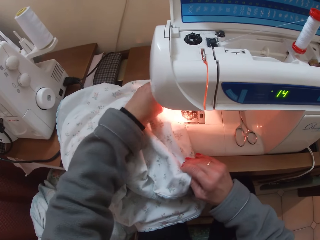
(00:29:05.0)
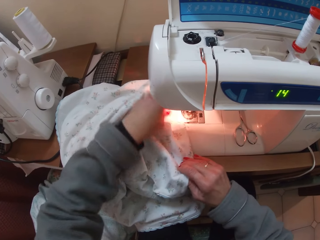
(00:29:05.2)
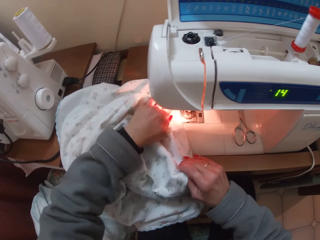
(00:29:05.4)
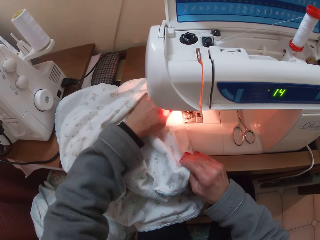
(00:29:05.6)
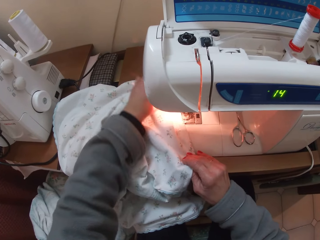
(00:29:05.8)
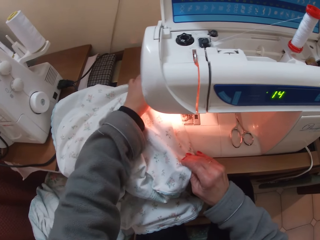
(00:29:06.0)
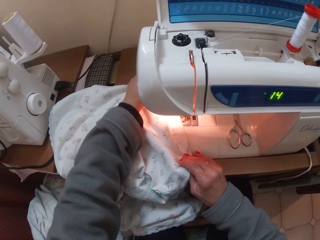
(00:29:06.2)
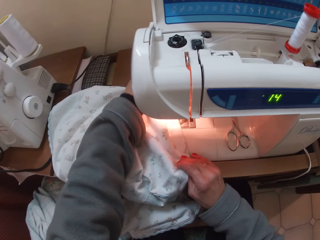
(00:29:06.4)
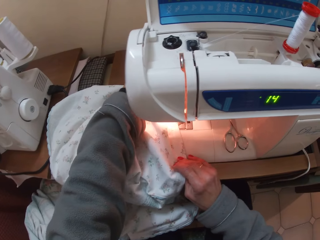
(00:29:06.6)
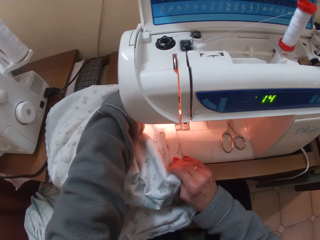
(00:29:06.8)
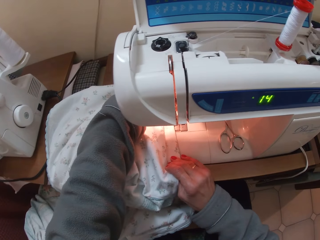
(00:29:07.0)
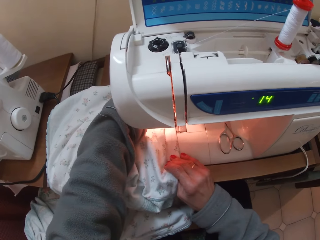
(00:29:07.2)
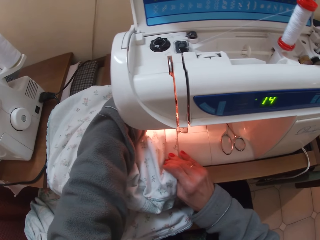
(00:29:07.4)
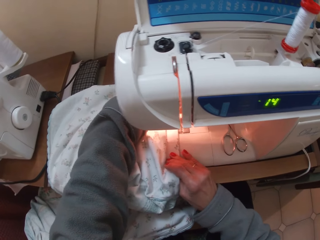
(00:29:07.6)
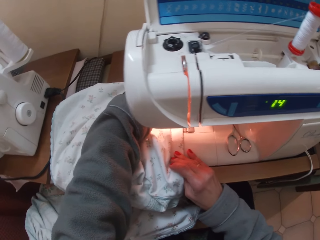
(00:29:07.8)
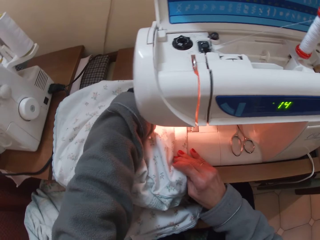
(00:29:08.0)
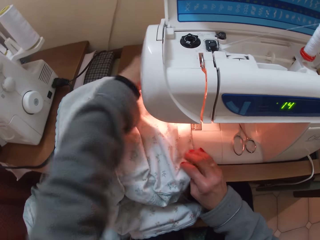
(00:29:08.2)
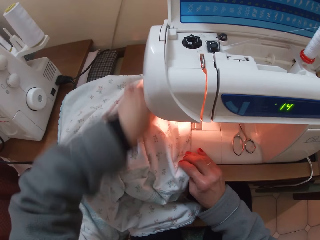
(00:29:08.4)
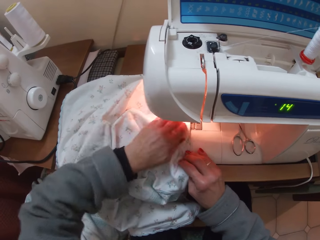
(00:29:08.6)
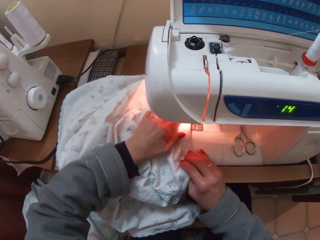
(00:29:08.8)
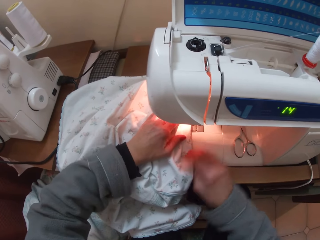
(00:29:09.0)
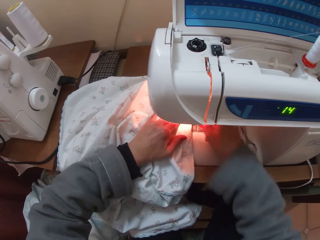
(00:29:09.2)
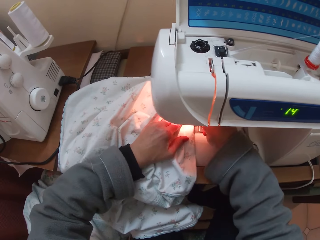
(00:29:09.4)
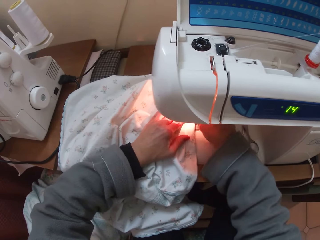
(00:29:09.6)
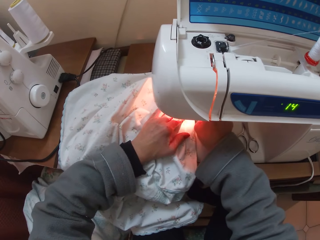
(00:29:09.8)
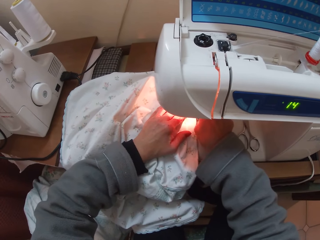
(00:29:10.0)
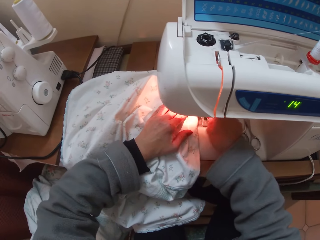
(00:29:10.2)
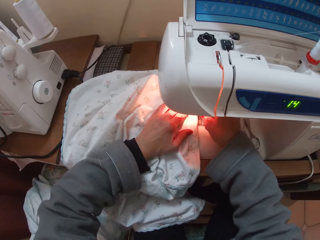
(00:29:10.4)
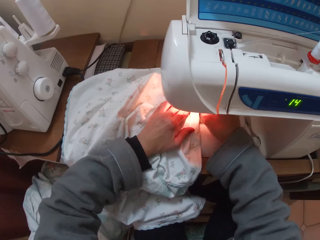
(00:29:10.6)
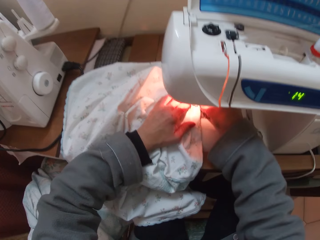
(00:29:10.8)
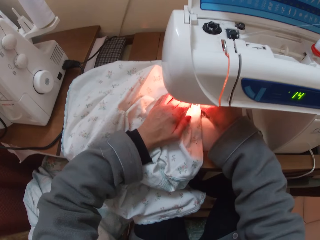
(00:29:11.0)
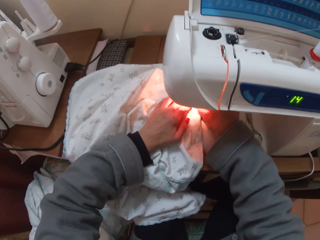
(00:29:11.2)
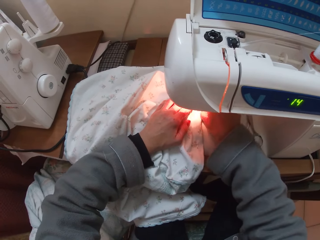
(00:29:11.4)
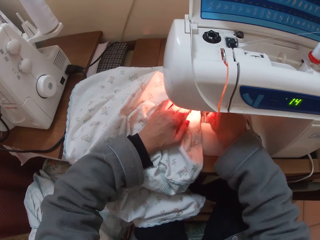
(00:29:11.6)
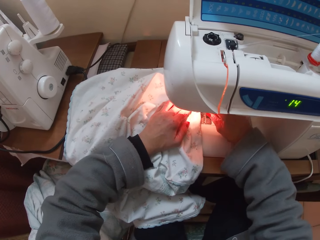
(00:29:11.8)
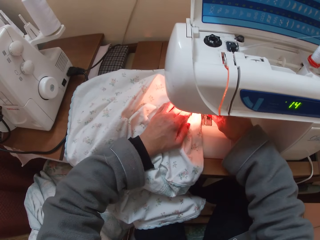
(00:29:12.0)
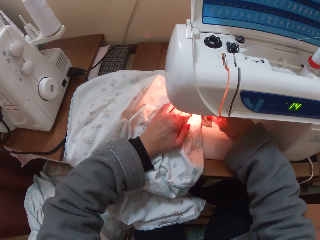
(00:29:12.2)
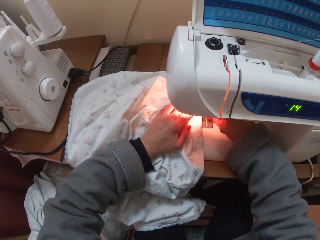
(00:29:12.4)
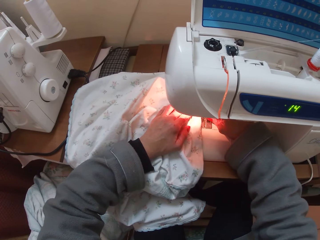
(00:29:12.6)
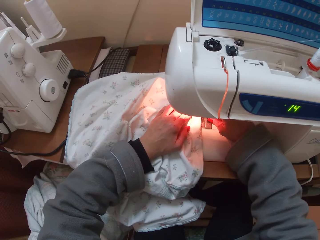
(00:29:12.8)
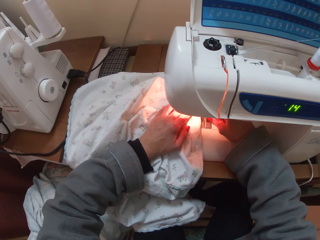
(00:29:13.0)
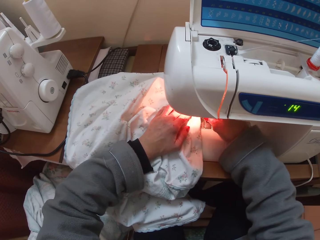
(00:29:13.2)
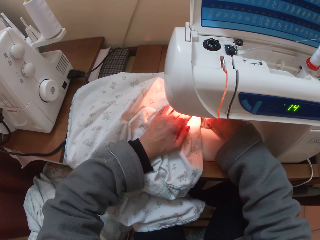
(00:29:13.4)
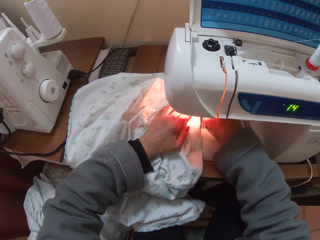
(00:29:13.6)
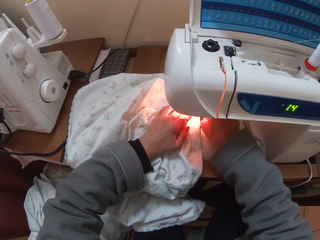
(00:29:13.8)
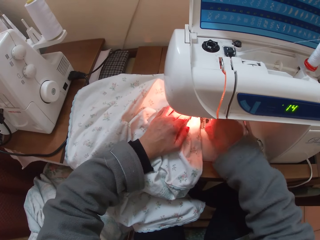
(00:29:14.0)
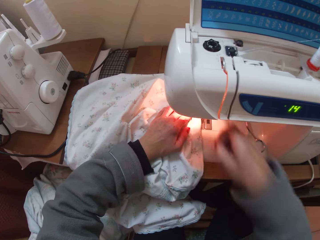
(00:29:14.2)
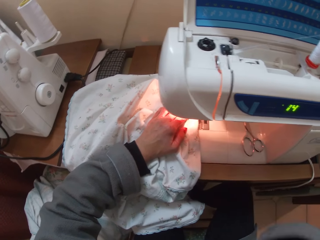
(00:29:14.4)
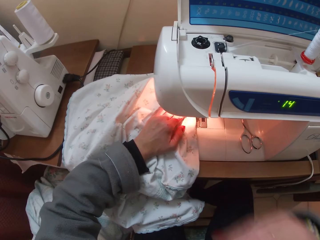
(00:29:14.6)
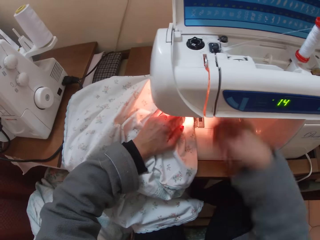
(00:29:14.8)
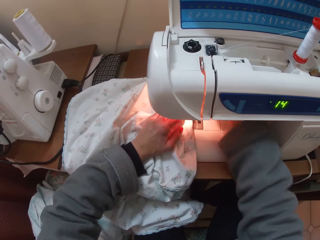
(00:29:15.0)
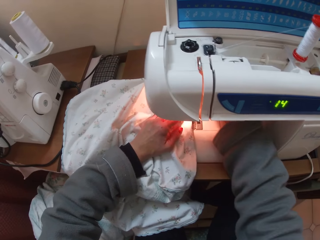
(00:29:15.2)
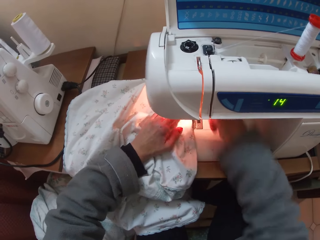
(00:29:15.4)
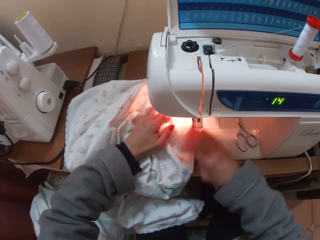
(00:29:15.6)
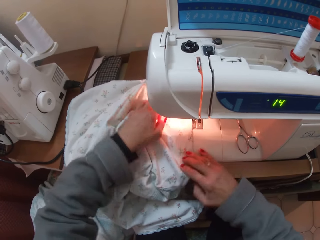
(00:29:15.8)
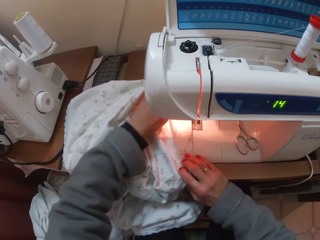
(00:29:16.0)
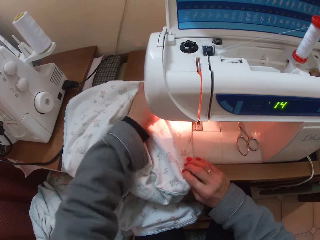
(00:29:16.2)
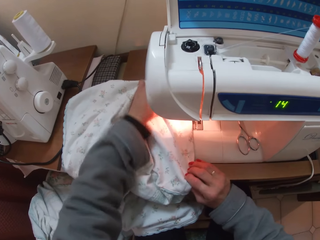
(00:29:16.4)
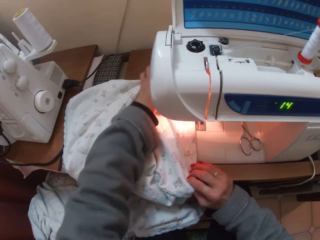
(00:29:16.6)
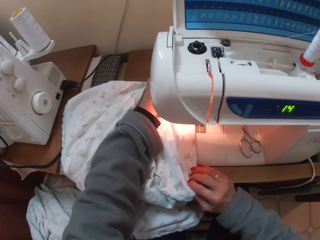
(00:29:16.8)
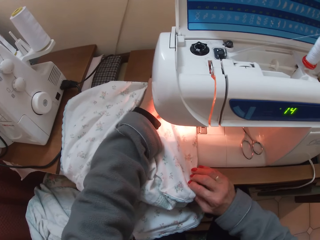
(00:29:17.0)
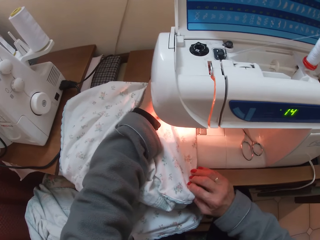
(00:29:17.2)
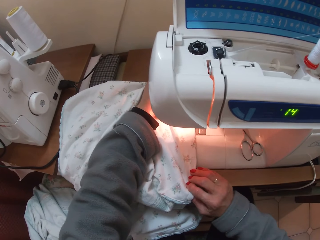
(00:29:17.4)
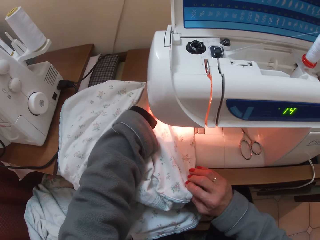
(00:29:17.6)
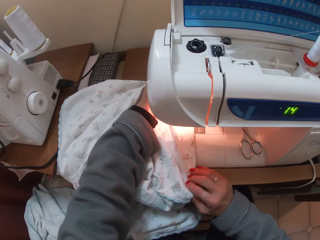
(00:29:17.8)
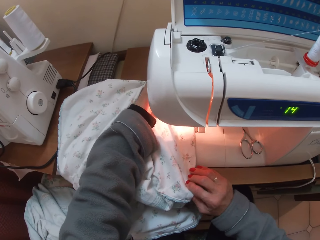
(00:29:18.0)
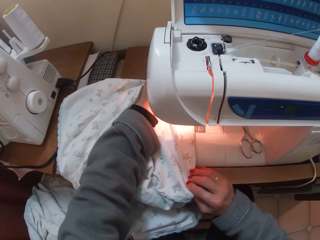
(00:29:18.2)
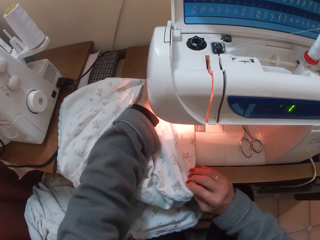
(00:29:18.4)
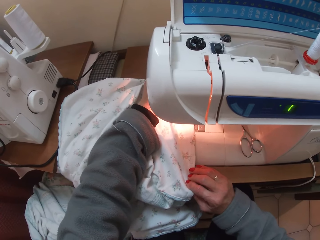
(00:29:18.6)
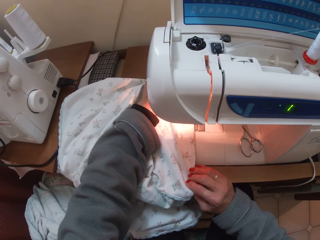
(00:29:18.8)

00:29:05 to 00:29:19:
The camera wearer works on the sewing machine with her right hand. She raises her right hand. She puts her right hand inside the machine. She adjusts the piece of cloth with both hands. She sews the cloth.

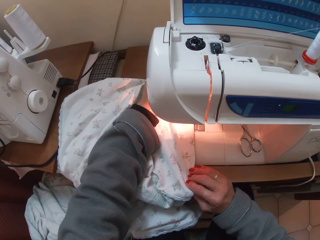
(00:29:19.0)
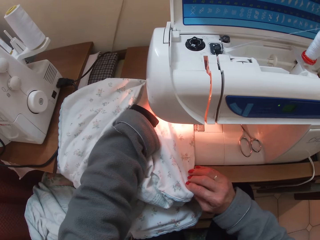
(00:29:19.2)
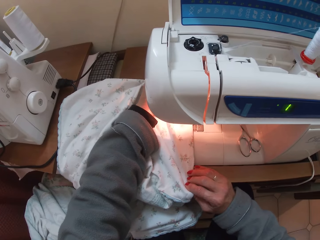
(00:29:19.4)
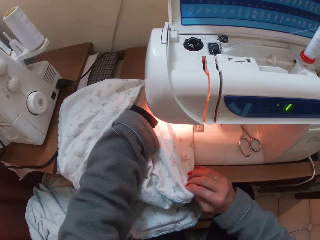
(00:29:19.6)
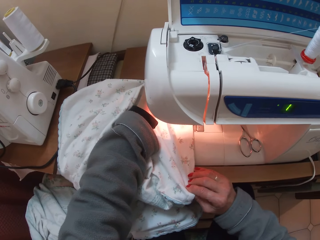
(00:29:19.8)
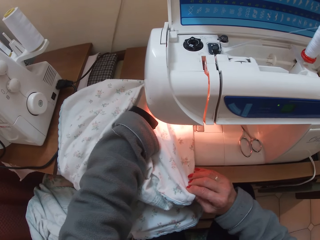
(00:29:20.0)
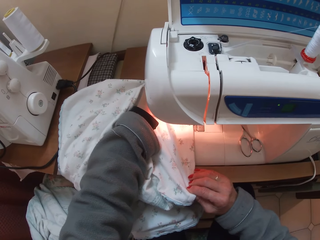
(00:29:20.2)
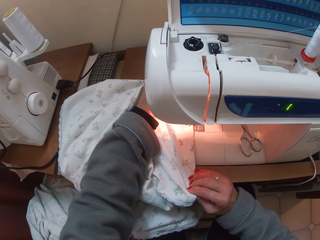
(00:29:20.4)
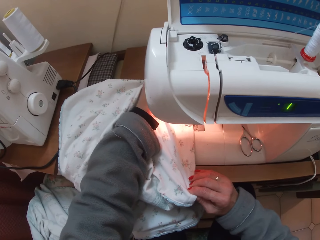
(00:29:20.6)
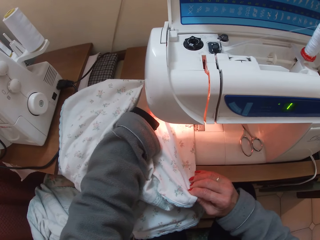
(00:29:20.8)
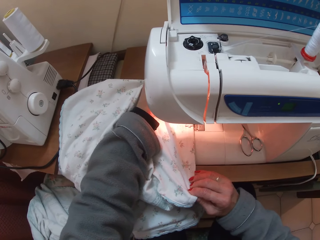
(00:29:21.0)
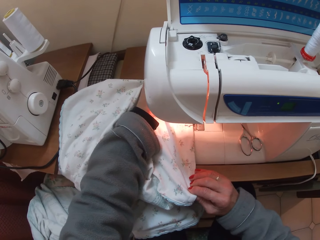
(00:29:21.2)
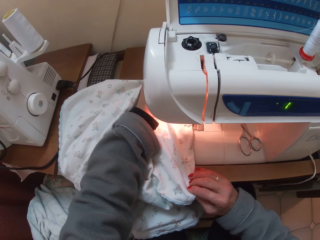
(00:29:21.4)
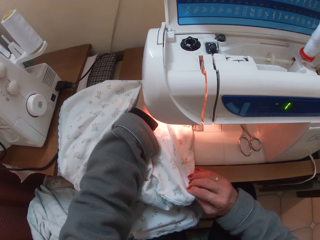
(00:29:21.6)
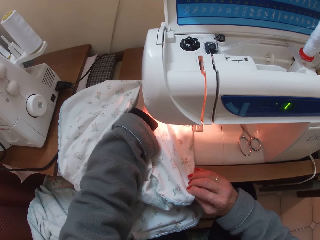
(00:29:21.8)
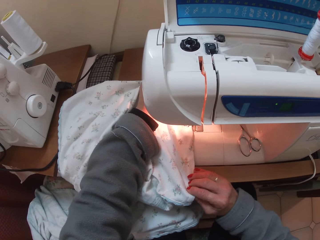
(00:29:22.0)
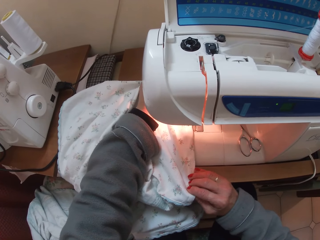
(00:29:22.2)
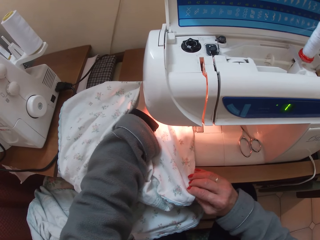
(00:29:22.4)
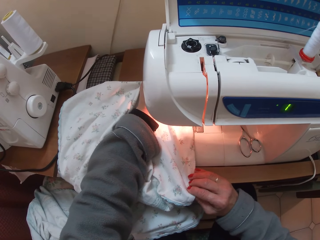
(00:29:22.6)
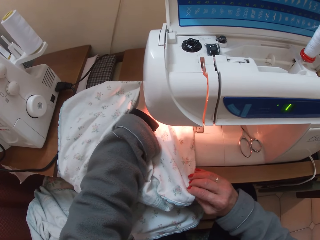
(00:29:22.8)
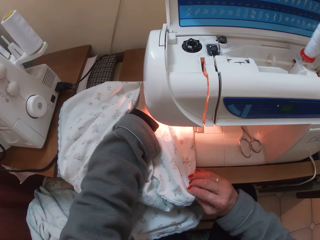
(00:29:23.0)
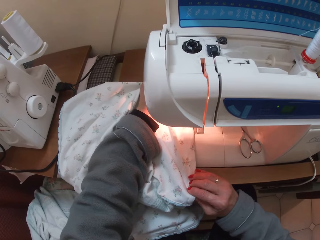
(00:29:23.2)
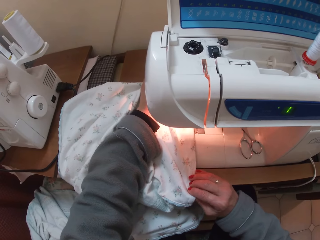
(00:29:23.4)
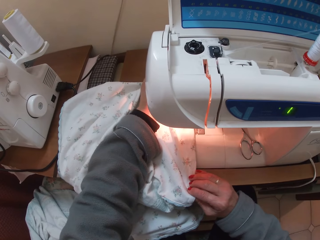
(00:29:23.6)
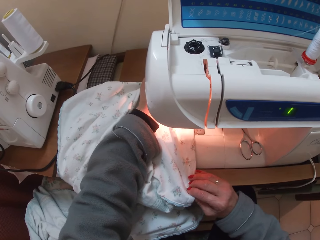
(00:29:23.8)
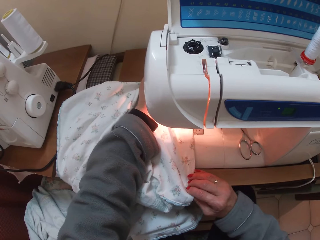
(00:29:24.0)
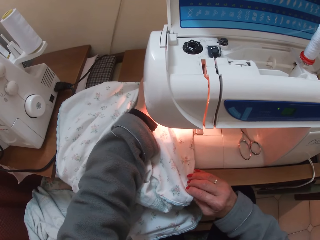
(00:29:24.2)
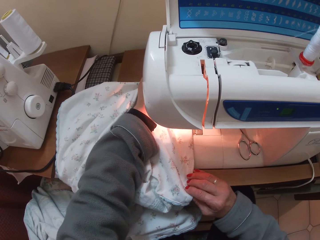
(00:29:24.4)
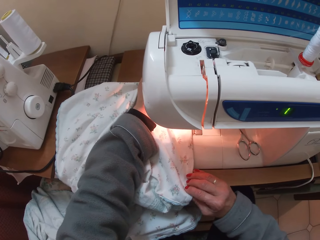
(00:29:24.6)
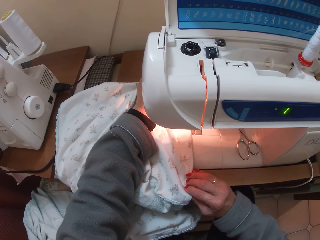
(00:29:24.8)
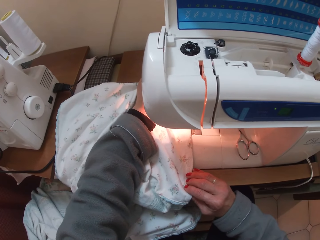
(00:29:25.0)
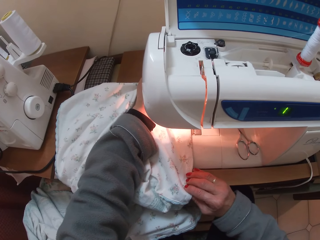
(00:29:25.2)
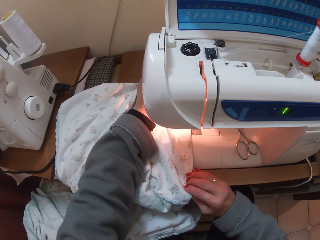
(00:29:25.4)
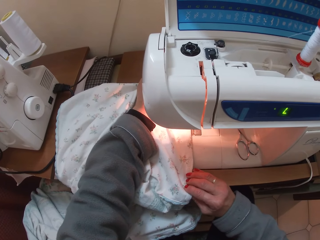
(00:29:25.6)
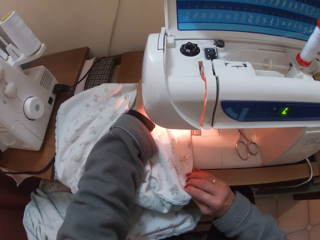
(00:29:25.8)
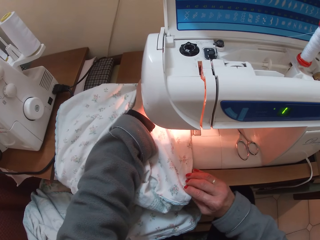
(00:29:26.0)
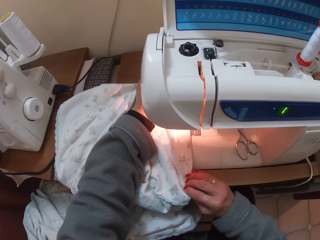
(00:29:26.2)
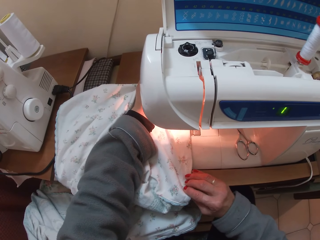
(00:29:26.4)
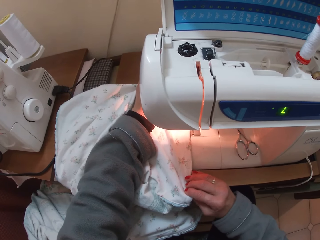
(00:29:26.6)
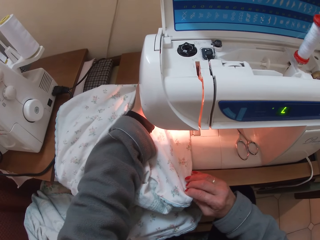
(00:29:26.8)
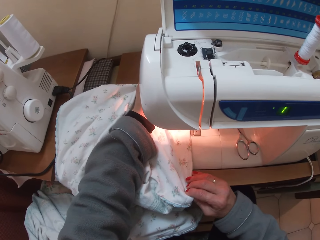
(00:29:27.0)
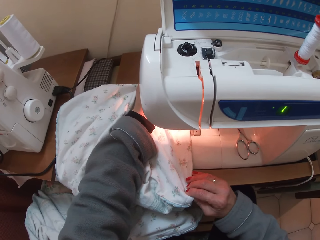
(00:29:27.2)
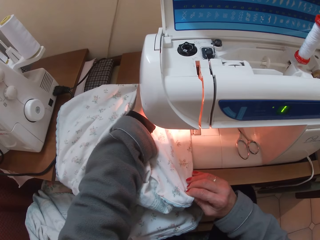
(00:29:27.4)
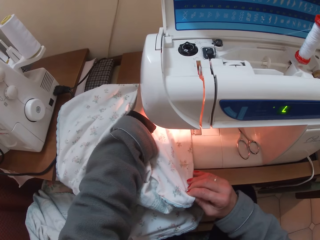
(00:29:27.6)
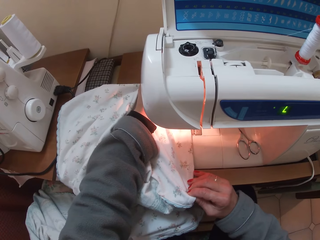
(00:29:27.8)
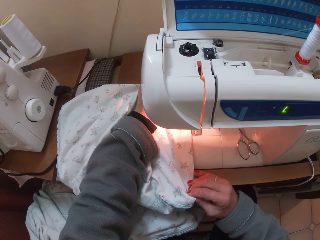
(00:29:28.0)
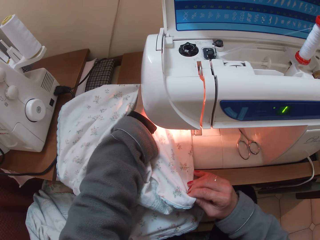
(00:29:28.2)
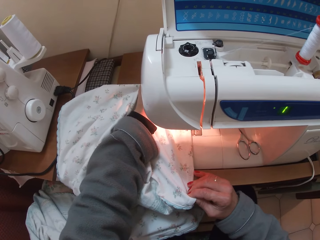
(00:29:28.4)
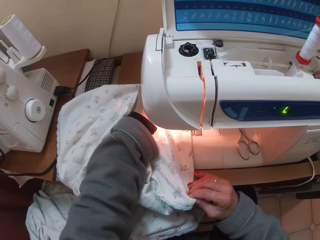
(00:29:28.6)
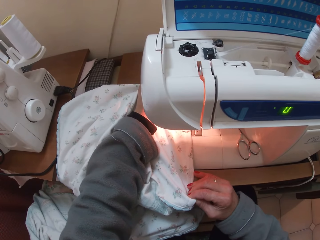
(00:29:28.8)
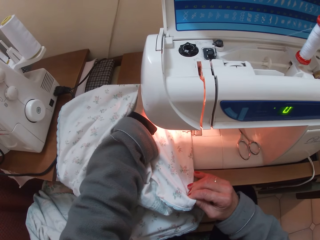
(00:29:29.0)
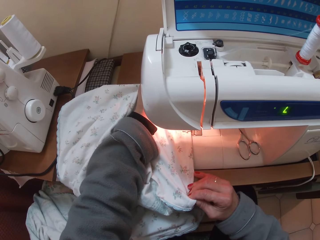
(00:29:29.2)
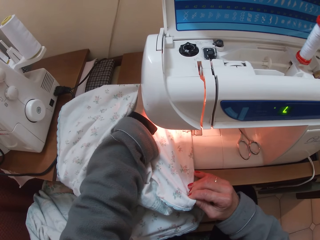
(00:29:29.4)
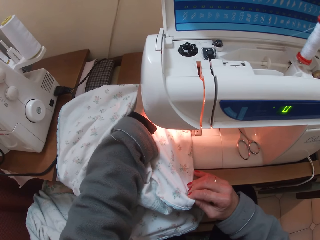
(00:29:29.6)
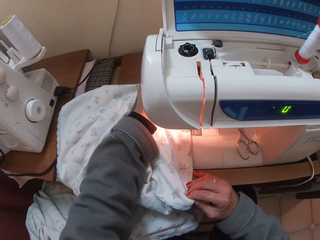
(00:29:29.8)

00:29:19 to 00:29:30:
The camera wearer sews the garment.
